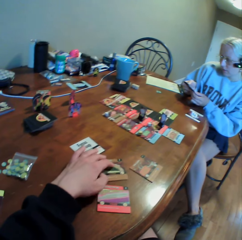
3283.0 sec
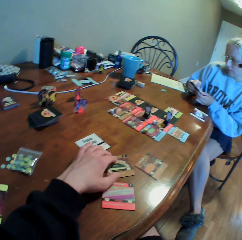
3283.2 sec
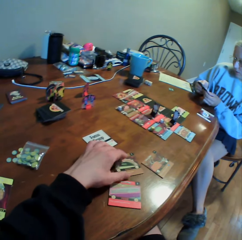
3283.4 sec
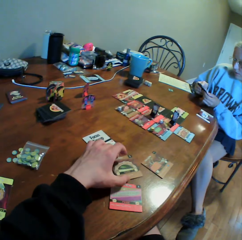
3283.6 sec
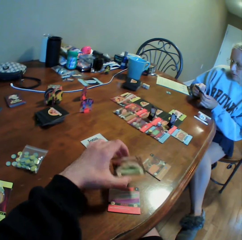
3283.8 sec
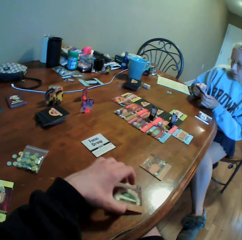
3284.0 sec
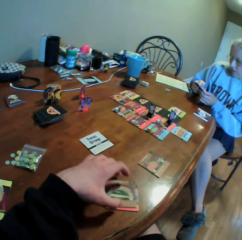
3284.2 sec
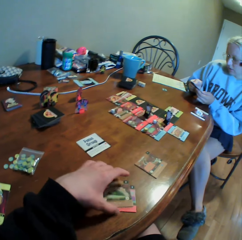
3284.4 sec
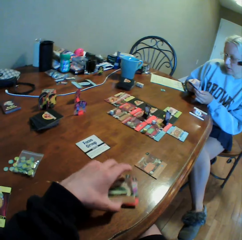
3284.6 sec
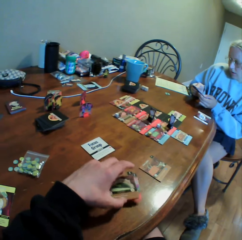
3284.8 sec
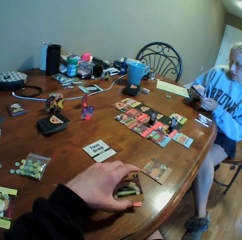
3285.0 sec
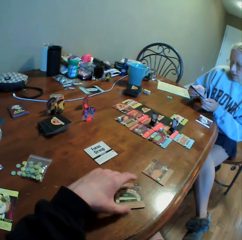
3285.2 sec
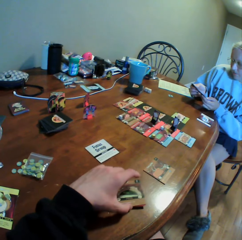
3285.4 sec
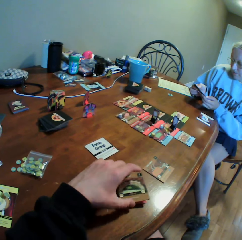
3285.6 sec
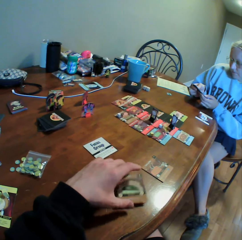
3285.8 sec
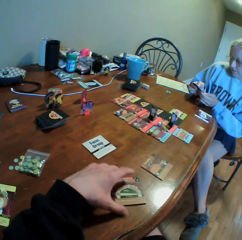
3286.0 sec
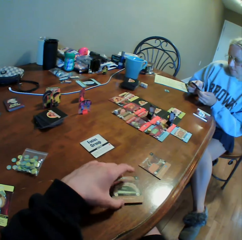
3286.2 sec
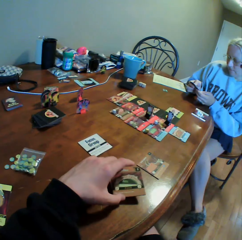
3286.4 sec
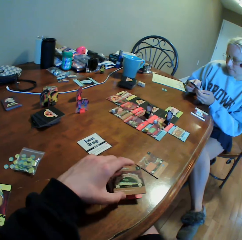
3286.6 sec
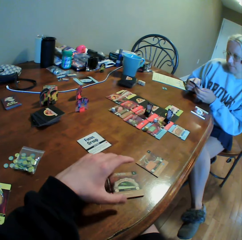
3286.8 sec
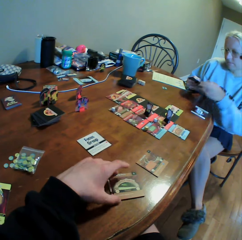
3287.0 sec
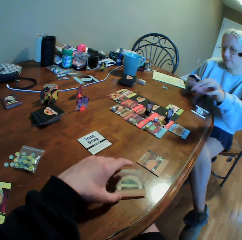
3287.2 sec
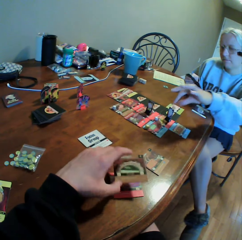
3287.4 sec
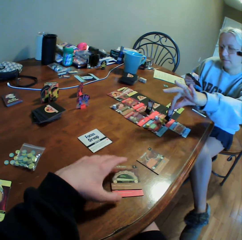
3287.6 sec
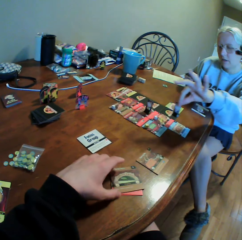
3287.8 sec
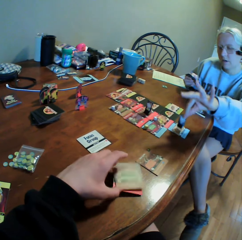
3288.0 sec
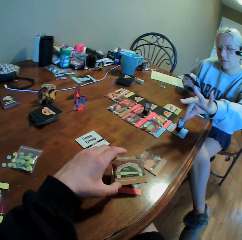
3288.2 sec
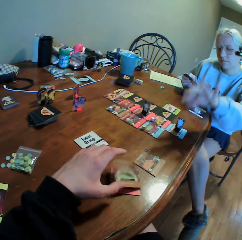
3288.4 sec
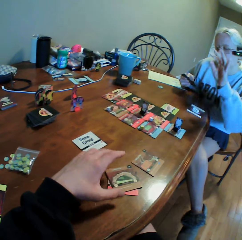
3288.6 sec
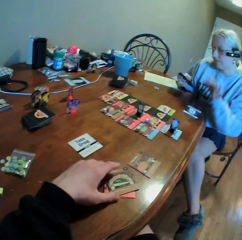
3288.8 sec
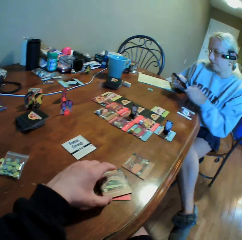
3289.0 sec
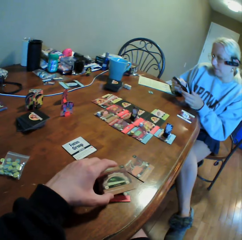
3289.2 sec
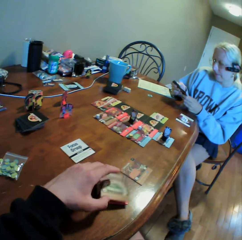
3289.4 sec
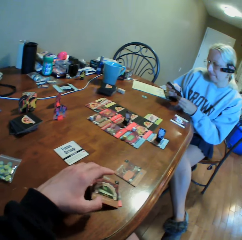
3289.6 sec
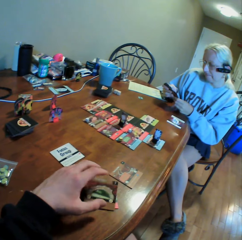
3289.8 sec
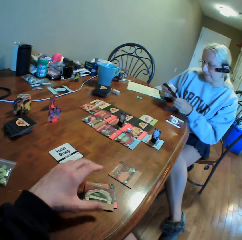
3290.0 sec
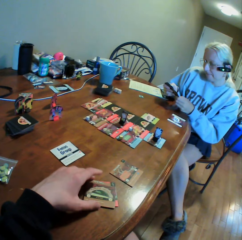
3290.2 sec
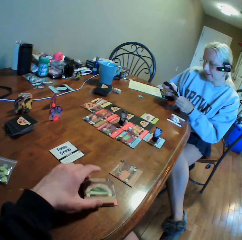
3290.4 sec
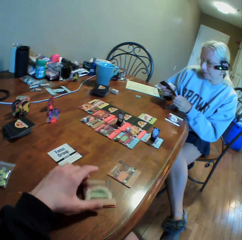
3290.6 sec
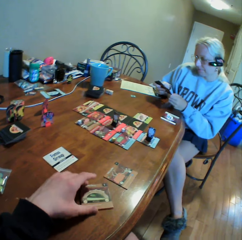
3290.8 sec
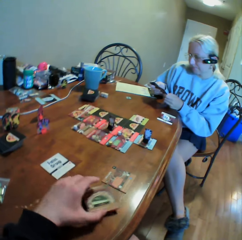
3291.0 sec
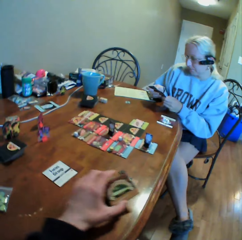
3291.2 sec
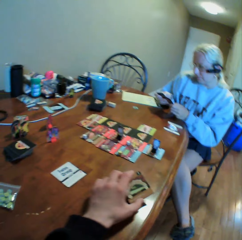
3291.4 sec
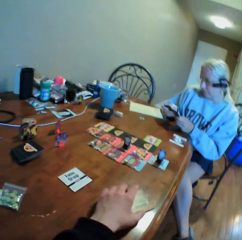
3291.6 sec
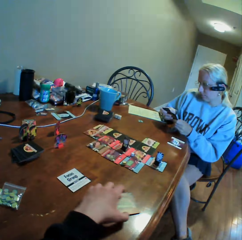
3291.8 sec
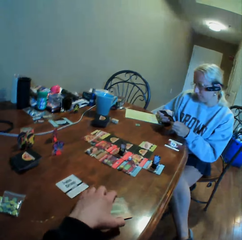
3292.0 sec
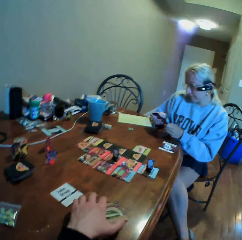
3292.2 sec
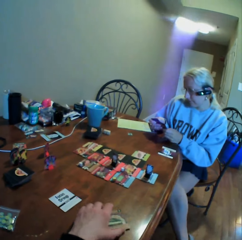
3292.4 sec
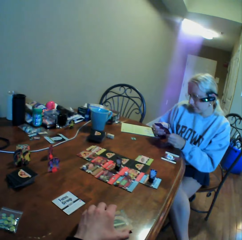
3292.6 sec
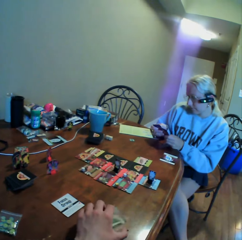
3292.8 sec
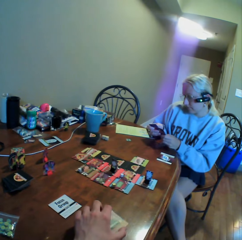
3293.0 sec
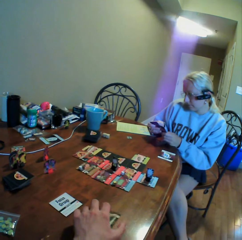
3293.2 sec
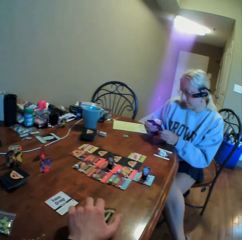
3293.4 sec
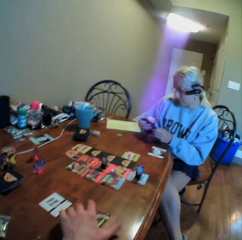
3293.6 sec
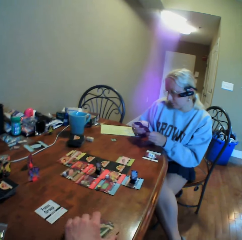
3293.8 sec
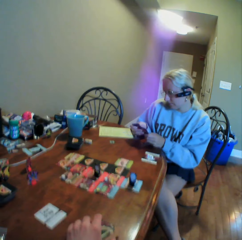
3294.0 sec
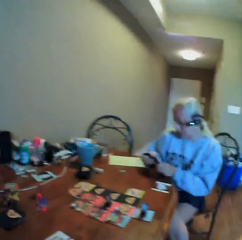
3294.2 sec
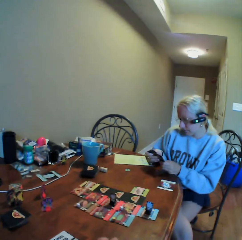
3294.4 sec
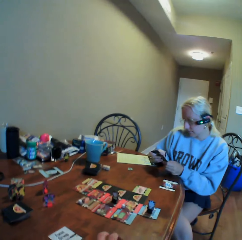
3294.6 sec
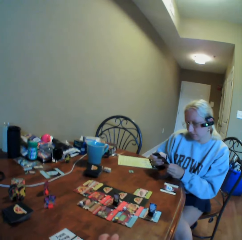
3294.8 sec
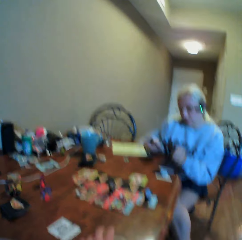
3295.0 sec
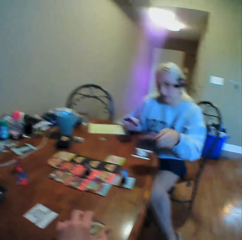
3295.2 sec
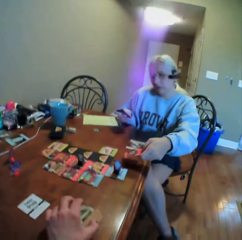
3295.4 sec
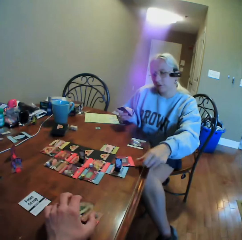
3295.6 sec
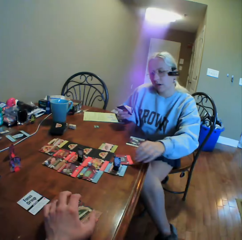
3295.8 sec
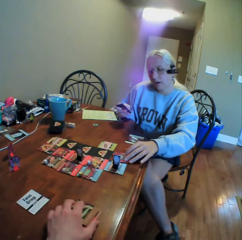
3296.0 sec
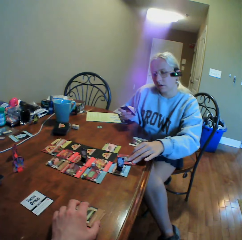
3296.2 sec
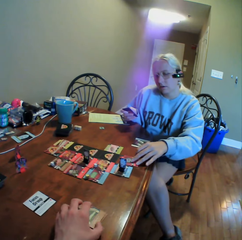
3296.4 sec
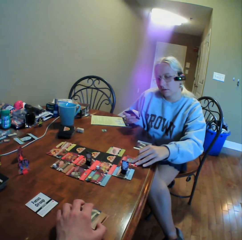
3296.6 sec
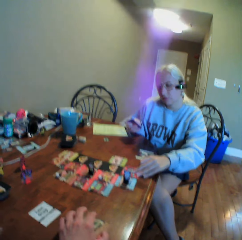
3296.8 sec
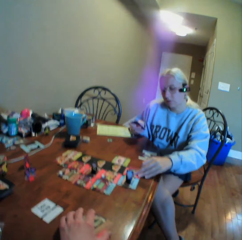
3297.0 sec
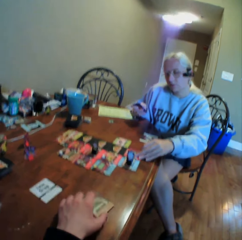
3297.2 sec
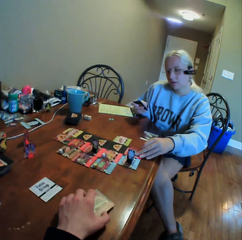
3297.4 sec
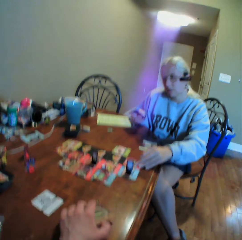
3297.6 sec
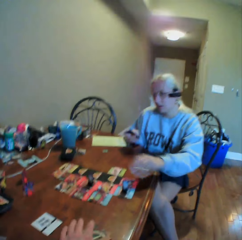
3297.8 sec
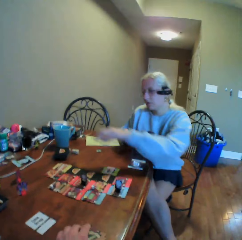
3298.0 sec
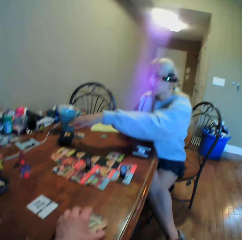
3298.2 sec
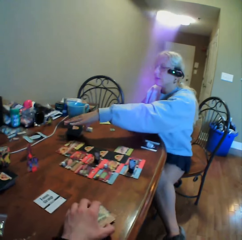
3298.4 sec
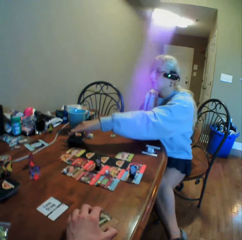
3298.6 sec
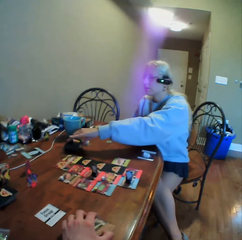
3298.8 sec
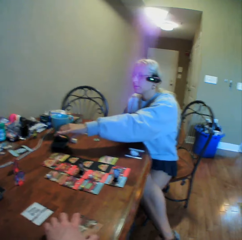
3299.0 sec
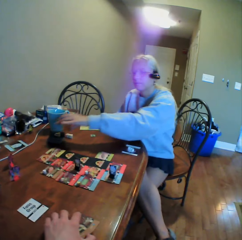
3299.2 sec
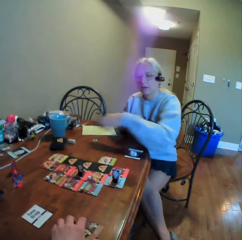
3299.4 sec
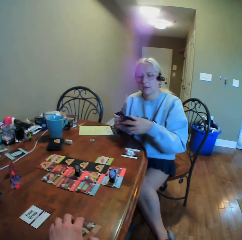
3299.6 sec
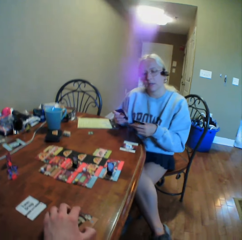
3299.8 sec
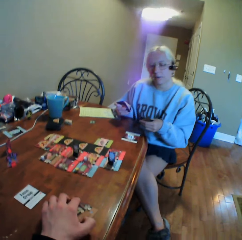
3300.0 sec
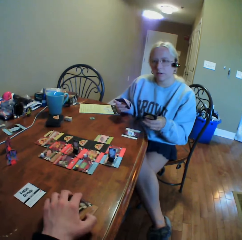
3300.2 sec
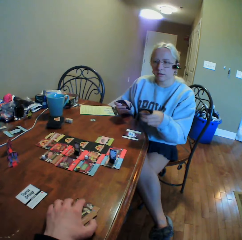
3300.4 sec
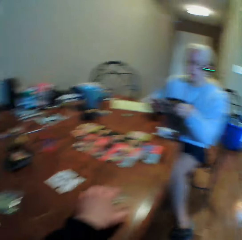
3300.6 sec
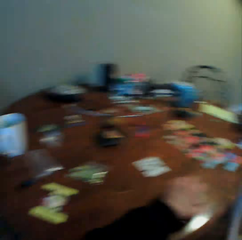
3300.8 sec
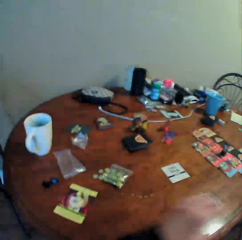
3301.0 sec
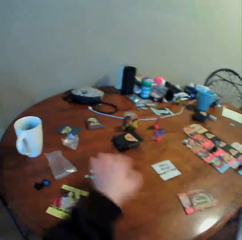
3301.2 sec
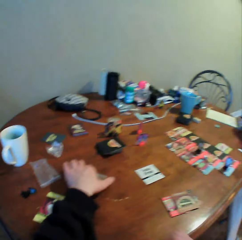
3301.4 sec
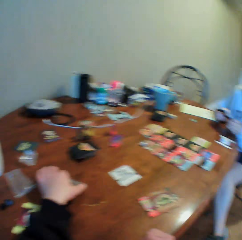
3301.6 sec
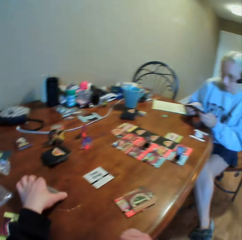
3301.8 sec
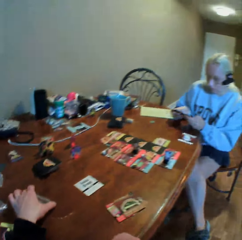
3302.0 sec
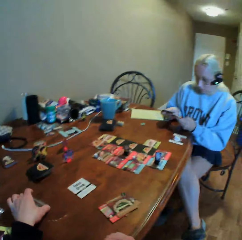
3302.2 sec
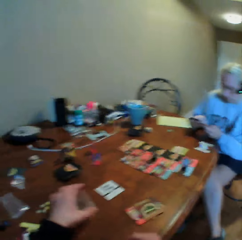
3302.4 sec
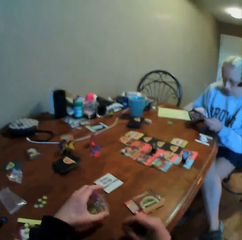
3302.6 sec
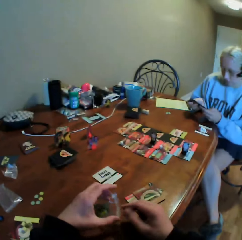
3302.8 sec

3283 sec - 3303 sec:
The camera wearer moves the cards on the table. A woman moves something on the cards. The woman holds the cards. The camera wearer moves the cards on the table. They look around. The woman puts a card on the table. The camera wearer moves a card on the table. The woman picks up a card on the table. The camera wearer moves the cards on the table and picks up a zipper bag on the table. The woman holds the cards.

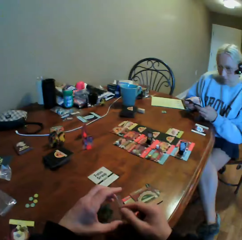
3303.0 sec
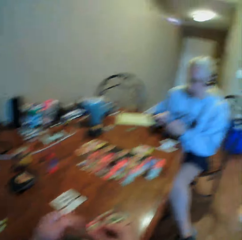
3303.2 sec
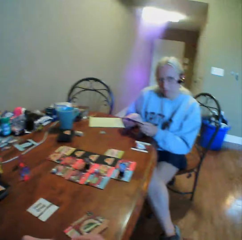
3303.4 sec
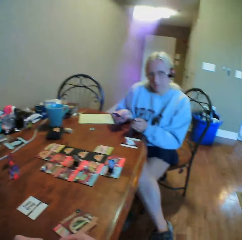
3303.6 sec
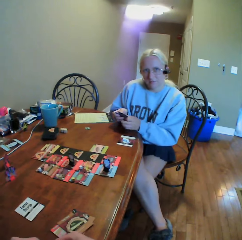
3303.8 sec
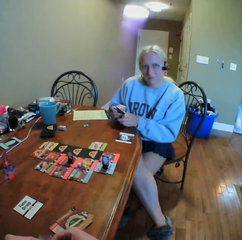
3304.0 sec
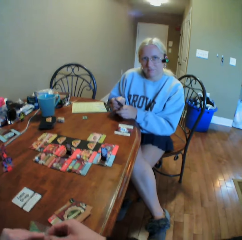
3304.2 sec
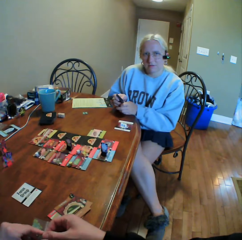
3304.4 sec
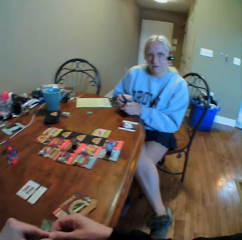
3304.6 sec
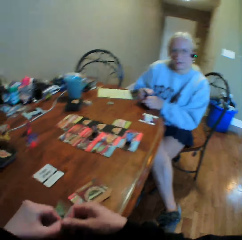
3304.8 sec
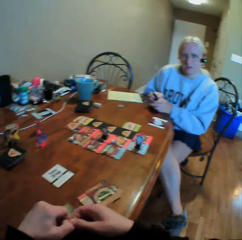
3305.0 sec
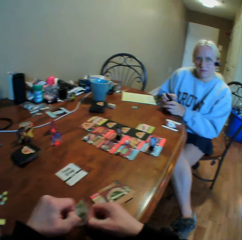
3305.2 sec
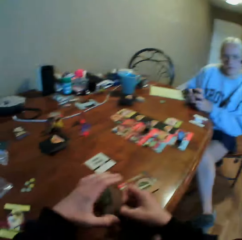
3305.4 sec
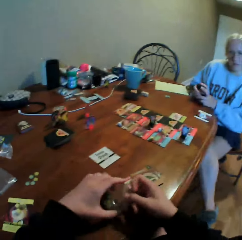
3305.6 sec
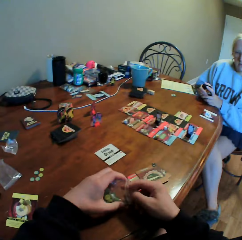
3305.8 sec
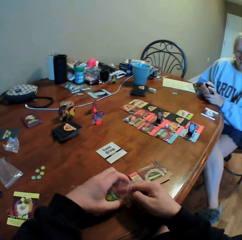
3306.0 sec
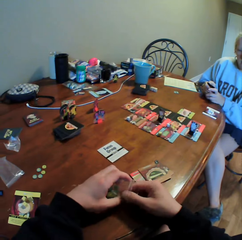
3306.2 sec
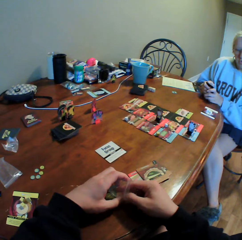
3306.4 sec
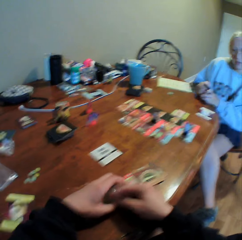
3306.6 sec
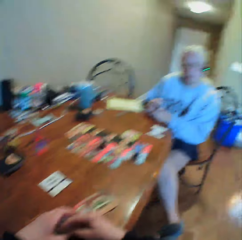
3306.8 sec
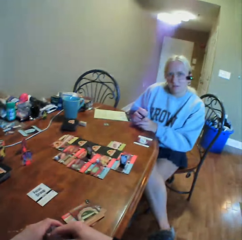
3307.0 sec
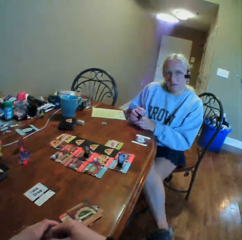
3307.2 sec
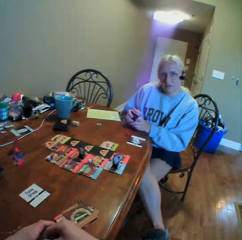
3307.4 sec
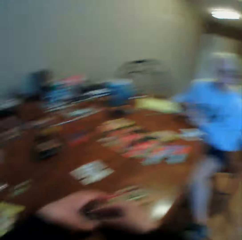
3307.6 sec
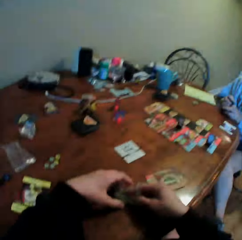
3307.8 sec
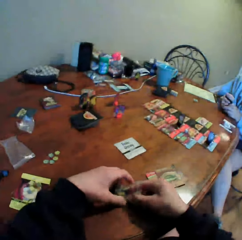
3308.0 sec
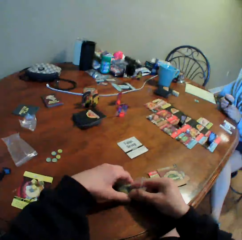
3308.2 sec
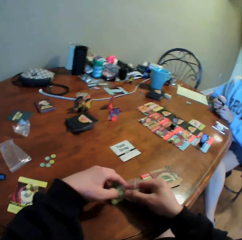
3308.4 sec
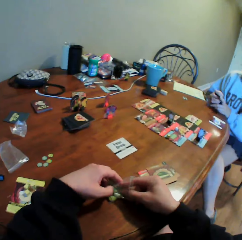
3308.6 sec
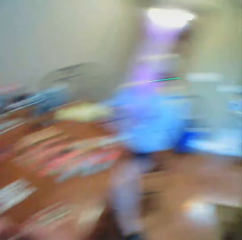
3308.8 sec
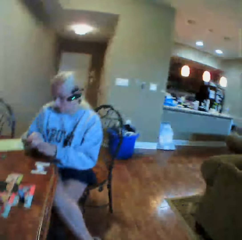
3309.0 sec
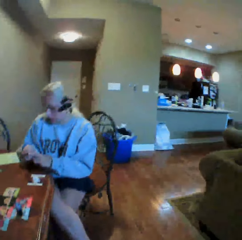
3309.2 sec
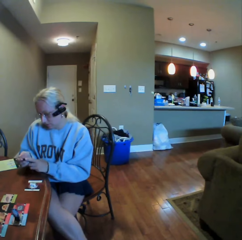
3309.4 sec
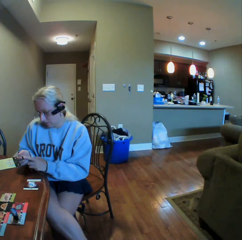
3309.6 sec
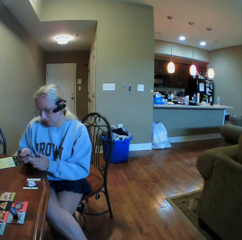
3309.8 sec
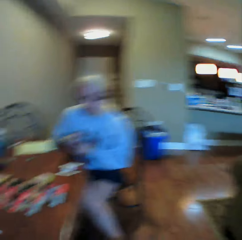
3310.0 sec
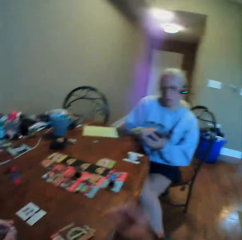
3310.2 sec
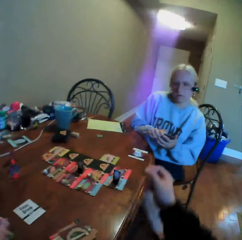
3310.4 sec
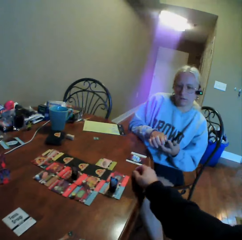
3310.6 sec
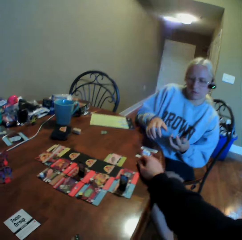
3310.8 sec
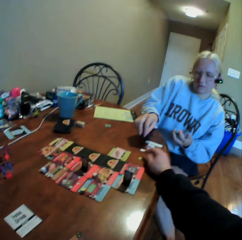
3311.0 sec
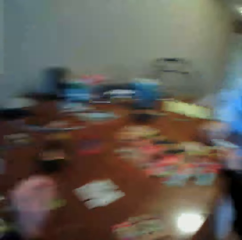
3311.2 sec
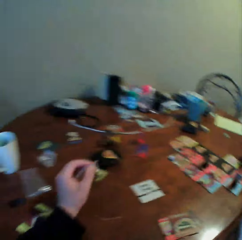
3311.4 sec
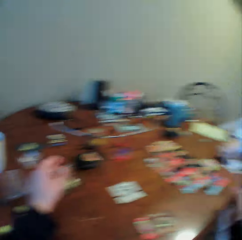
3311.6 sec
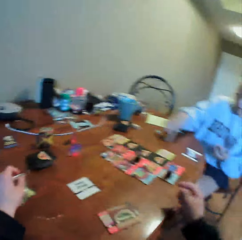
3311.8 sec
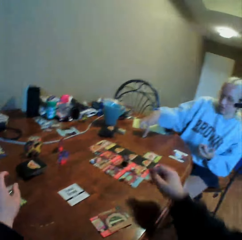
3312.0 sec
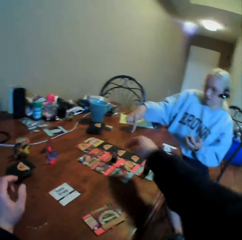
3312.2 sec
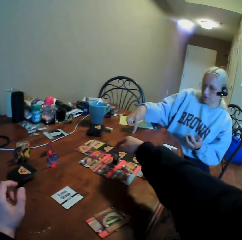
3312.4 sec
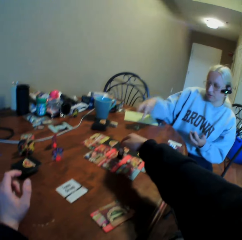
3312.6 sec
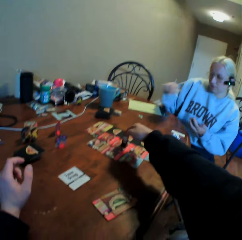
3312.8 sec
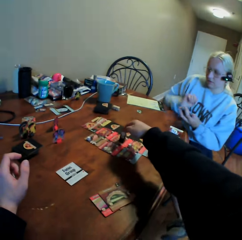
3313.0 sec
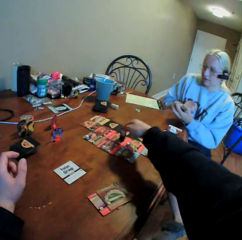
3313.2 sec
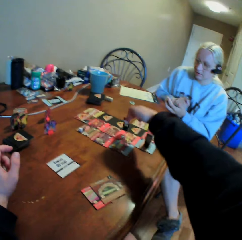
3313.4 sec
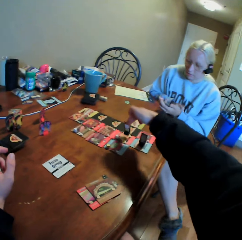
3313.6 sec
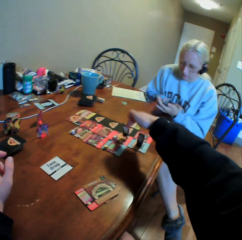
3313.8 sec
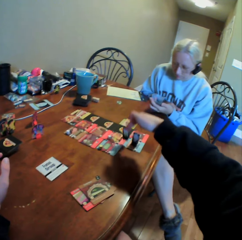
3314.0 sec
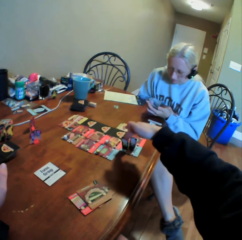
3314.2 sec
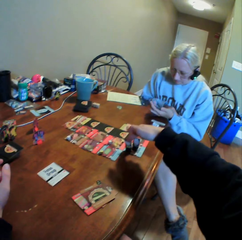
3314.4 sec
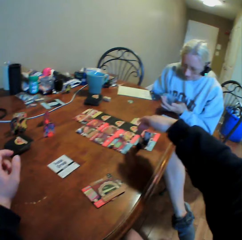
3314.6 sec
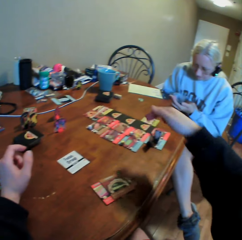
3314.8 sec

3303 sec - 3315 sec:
The camera wearer opens a zipper bag. They pick up a card on the table, pick up something in the zipper bag and look around. A woman holds something on the table. The woman moves a hand. The camera wearer puts something on the table, looks around, plays a card game on the table and moves something on the cards. The woman puts her hands on the table. The woman plays a card game on the table.
